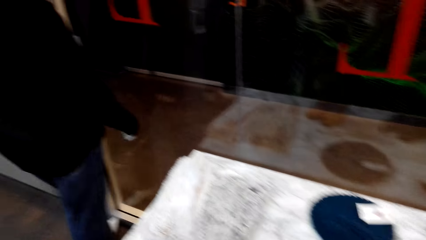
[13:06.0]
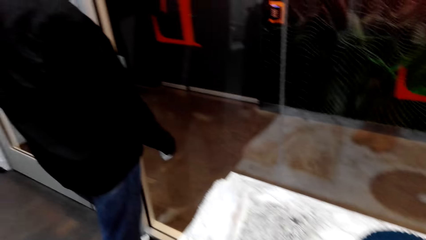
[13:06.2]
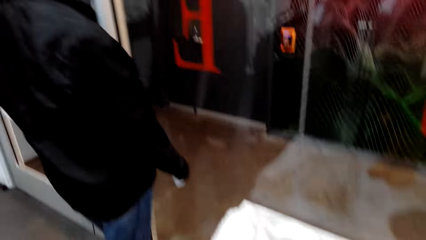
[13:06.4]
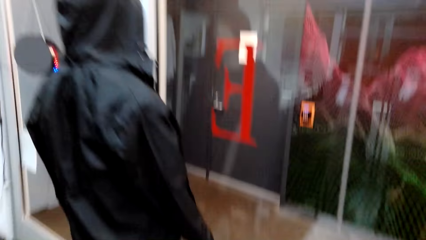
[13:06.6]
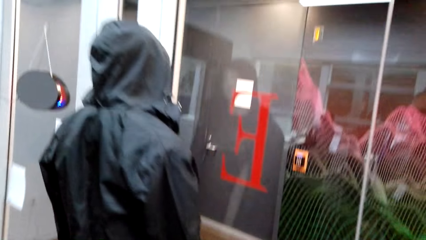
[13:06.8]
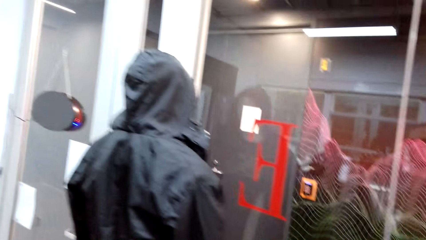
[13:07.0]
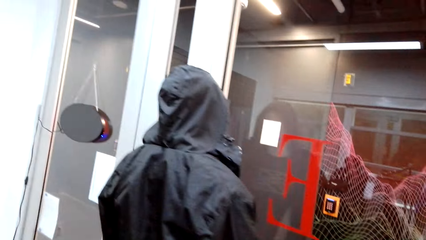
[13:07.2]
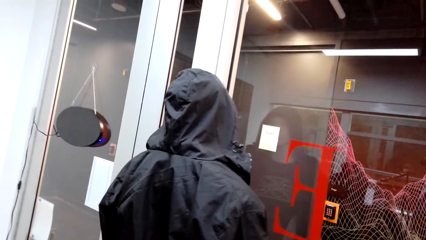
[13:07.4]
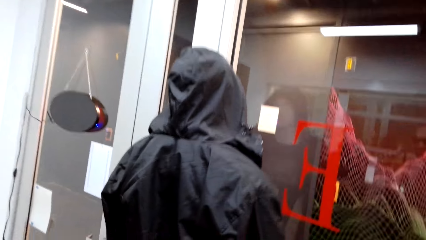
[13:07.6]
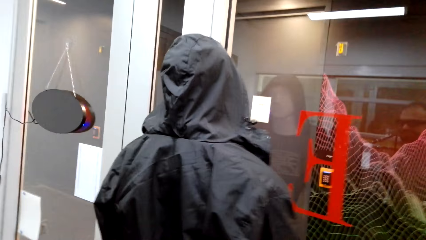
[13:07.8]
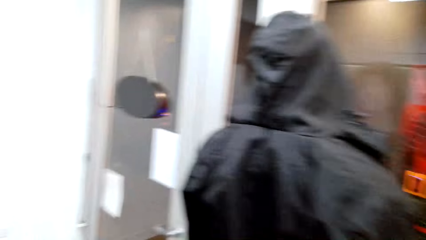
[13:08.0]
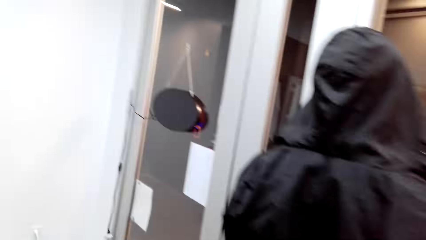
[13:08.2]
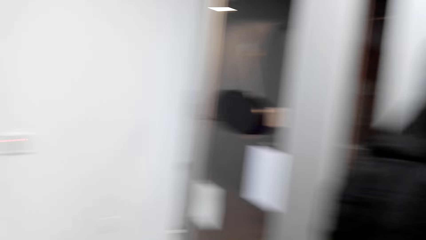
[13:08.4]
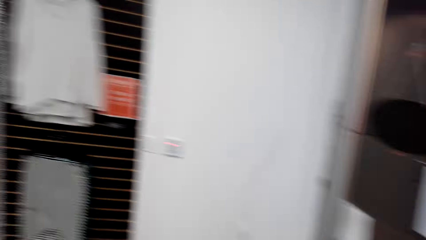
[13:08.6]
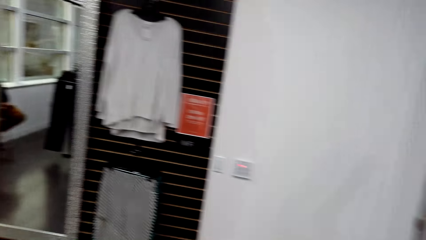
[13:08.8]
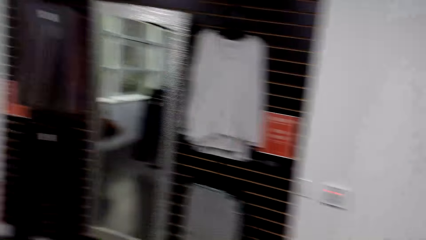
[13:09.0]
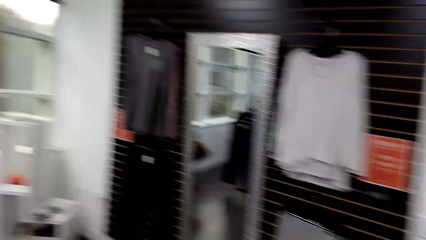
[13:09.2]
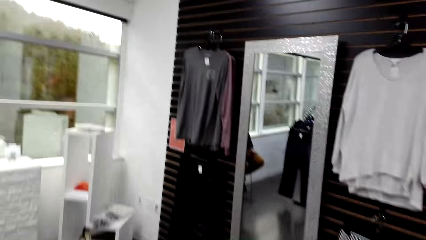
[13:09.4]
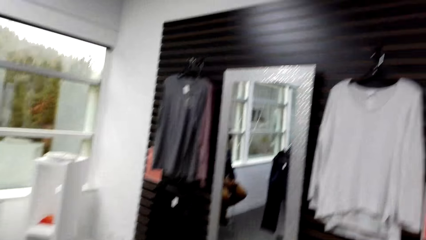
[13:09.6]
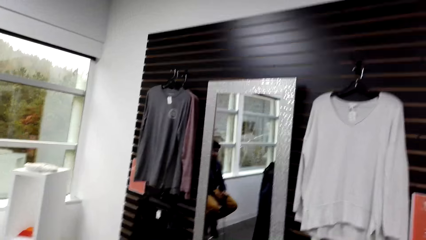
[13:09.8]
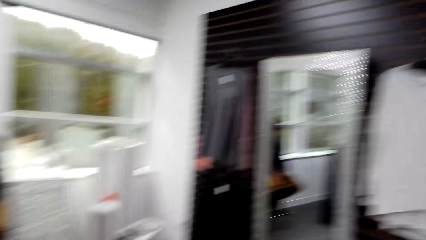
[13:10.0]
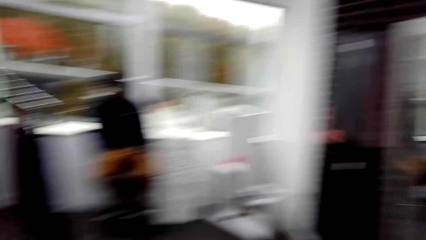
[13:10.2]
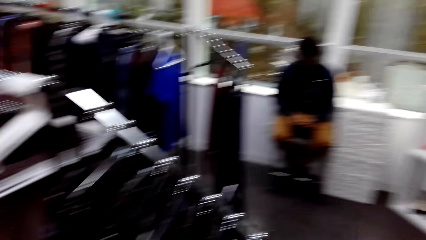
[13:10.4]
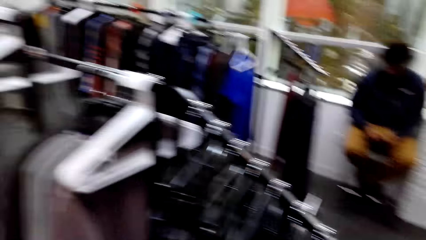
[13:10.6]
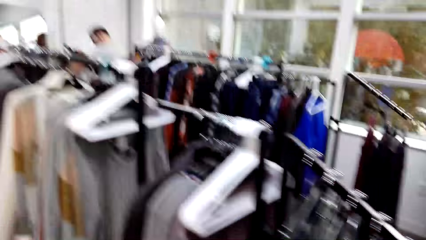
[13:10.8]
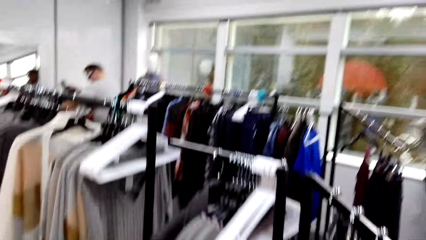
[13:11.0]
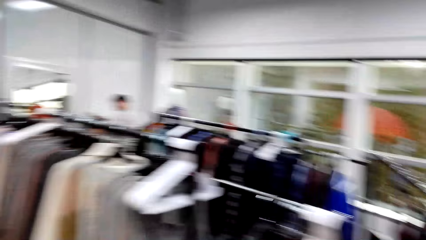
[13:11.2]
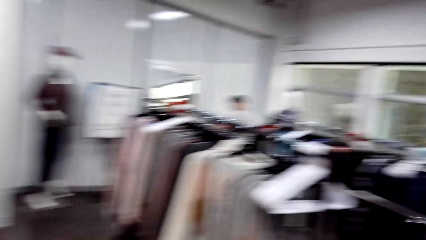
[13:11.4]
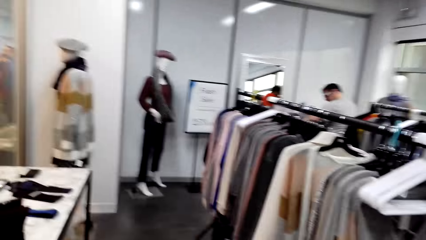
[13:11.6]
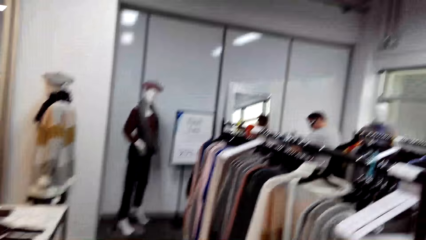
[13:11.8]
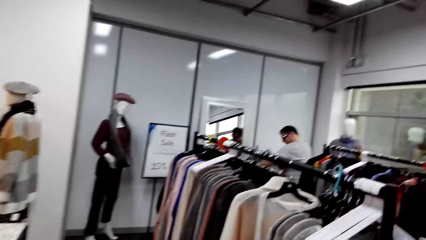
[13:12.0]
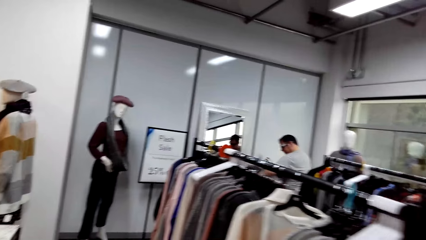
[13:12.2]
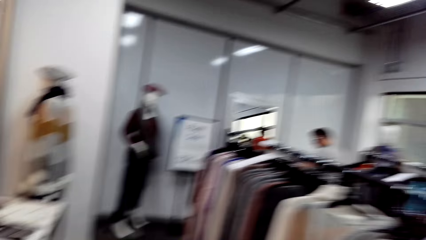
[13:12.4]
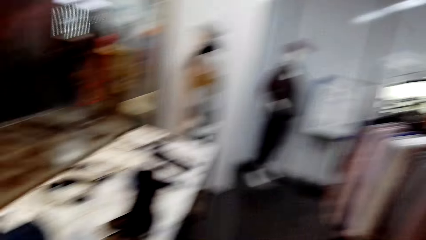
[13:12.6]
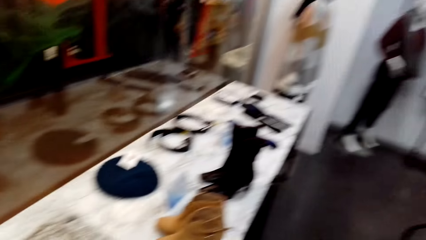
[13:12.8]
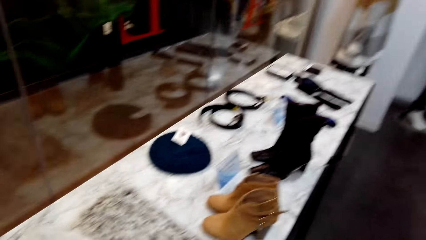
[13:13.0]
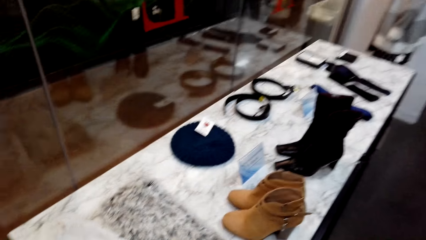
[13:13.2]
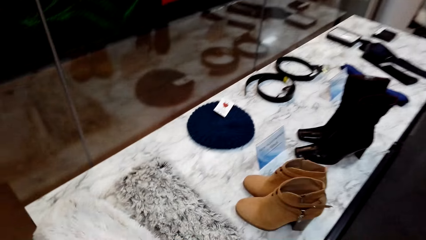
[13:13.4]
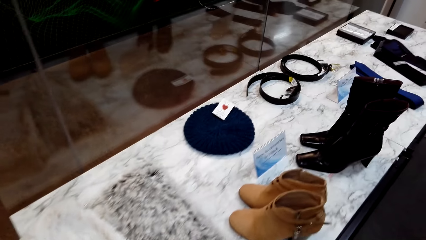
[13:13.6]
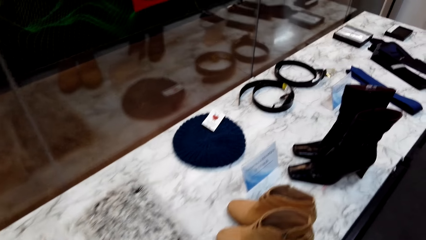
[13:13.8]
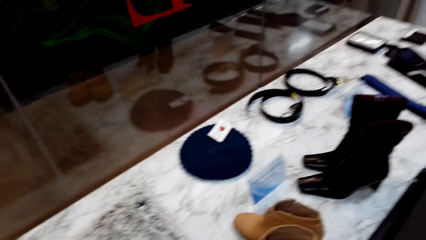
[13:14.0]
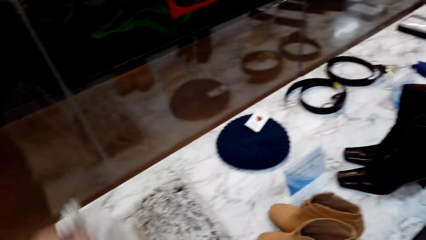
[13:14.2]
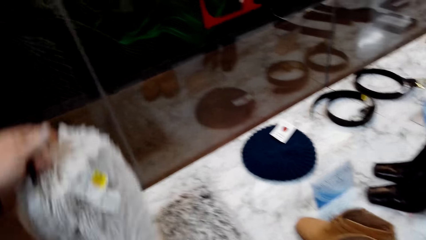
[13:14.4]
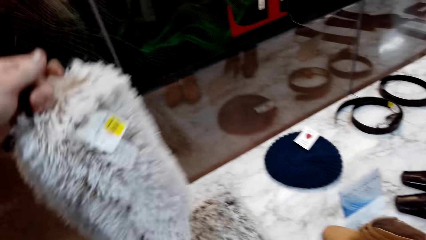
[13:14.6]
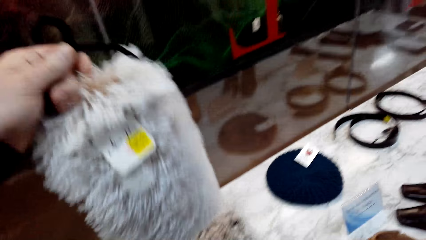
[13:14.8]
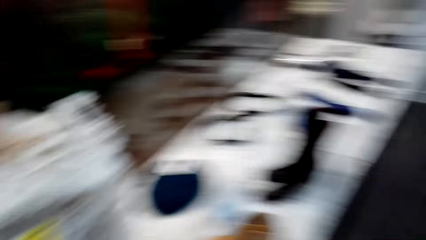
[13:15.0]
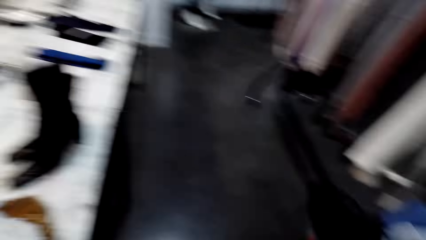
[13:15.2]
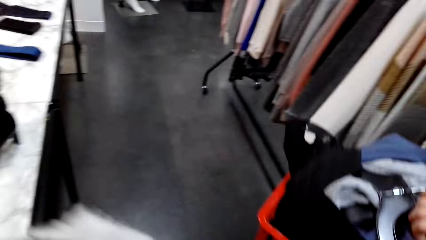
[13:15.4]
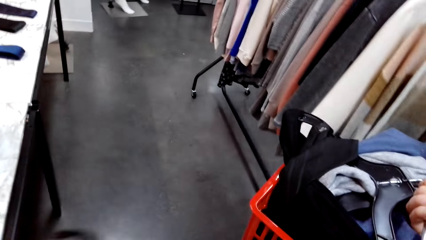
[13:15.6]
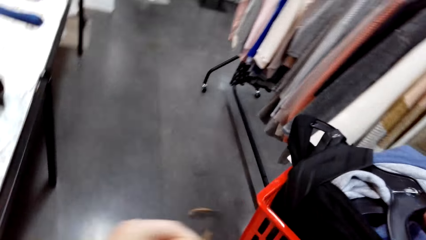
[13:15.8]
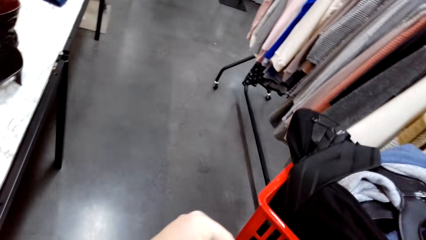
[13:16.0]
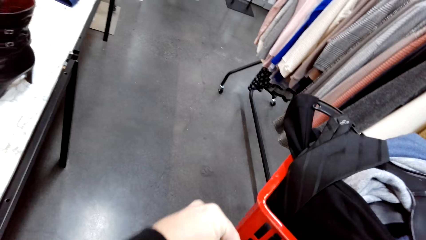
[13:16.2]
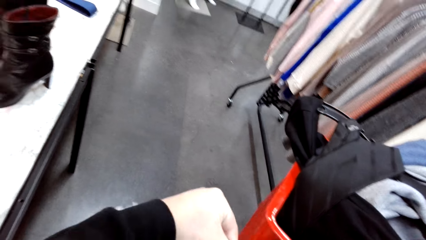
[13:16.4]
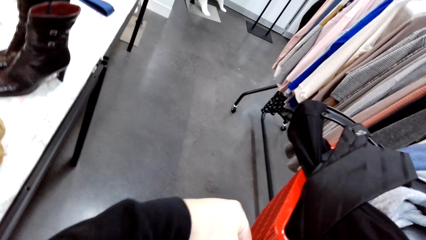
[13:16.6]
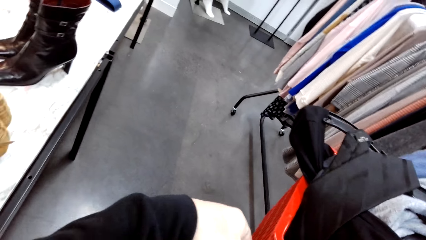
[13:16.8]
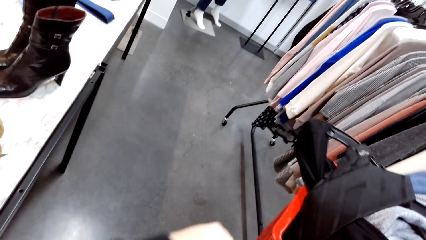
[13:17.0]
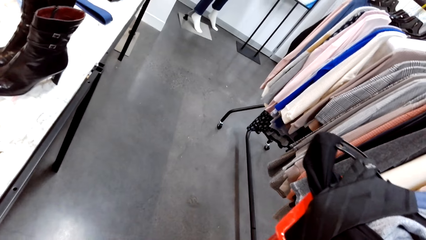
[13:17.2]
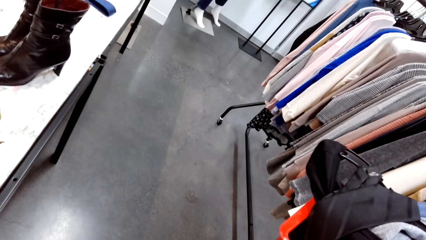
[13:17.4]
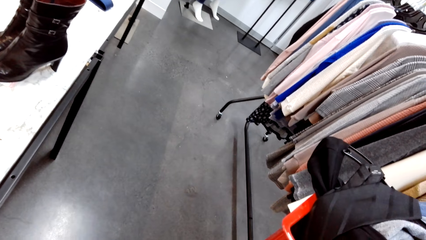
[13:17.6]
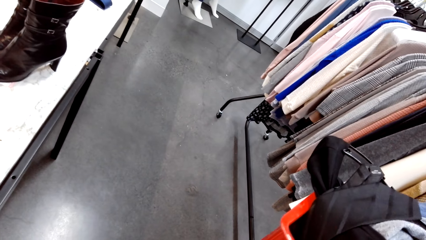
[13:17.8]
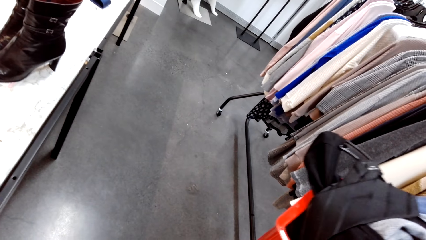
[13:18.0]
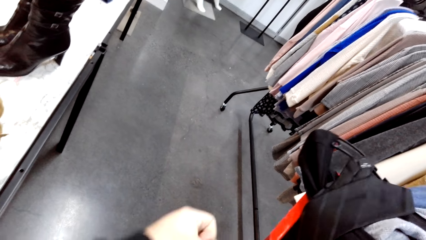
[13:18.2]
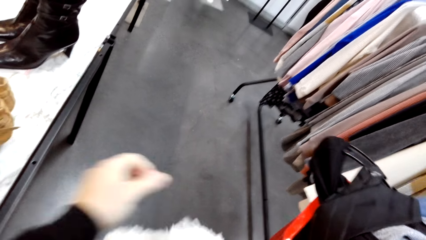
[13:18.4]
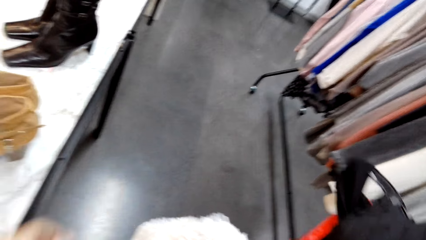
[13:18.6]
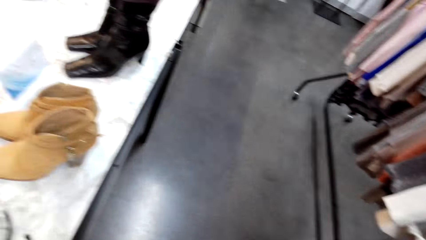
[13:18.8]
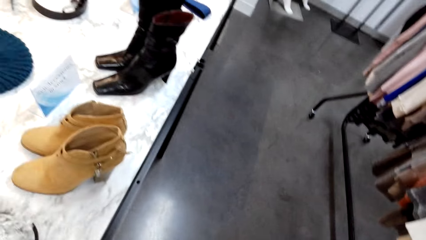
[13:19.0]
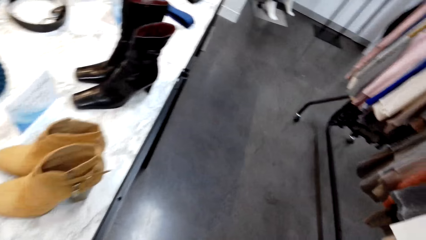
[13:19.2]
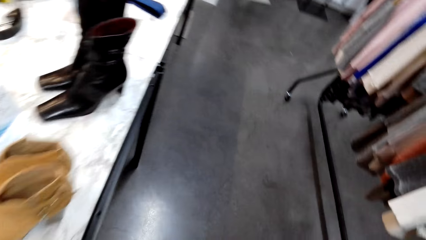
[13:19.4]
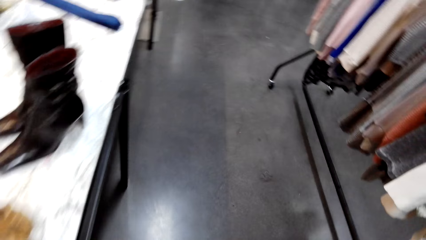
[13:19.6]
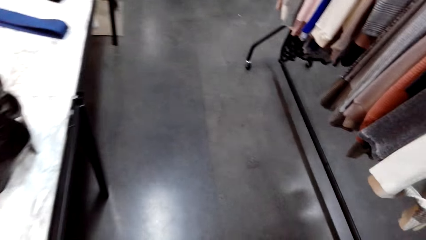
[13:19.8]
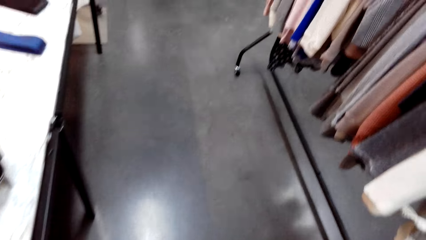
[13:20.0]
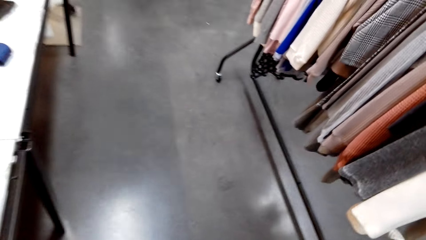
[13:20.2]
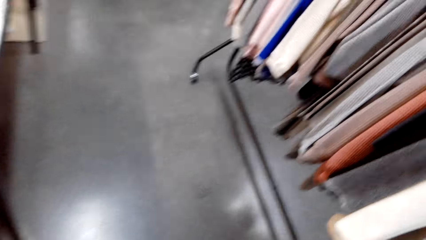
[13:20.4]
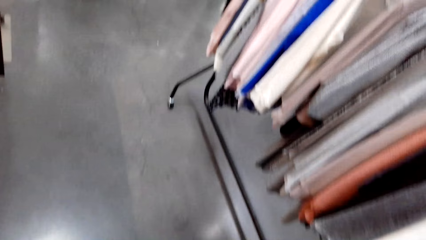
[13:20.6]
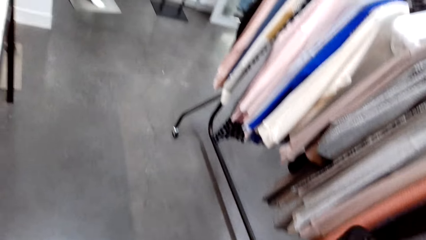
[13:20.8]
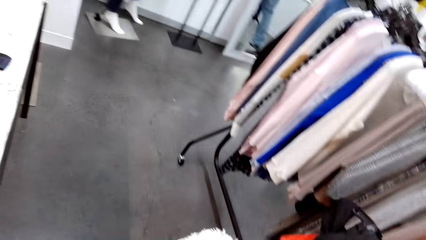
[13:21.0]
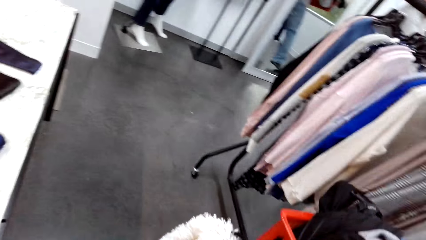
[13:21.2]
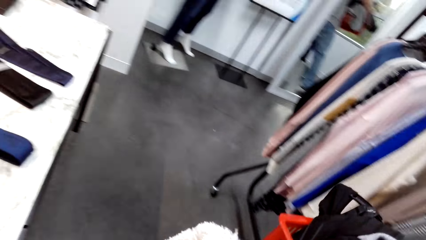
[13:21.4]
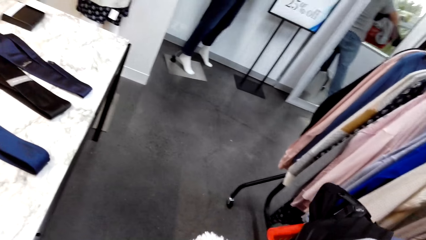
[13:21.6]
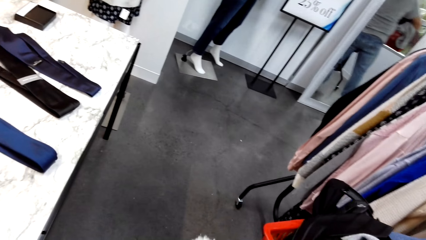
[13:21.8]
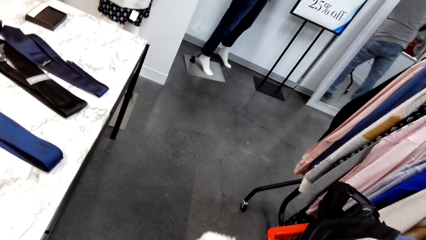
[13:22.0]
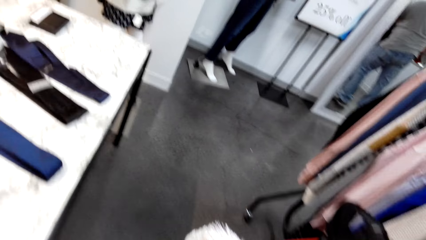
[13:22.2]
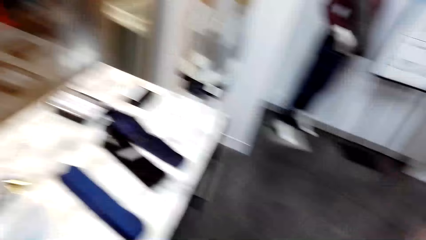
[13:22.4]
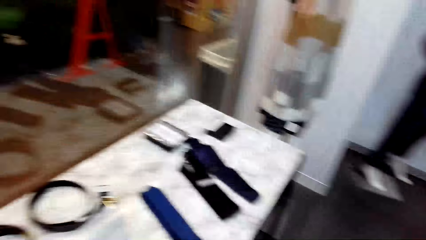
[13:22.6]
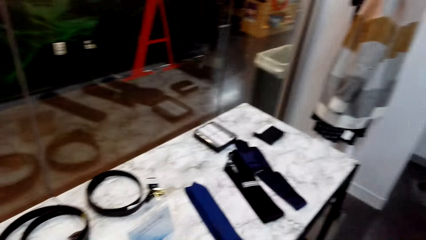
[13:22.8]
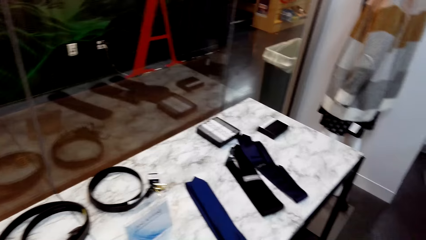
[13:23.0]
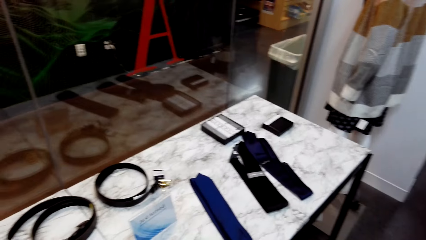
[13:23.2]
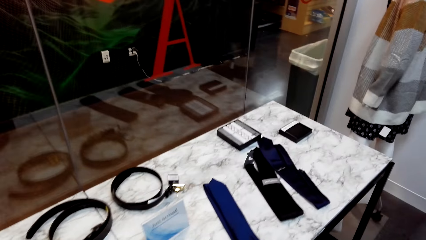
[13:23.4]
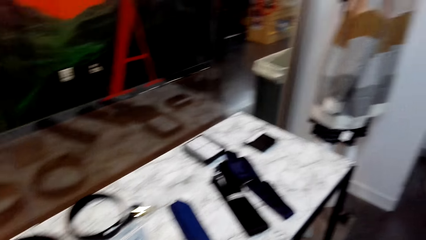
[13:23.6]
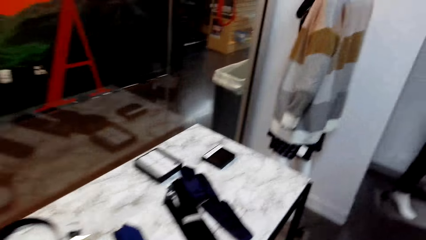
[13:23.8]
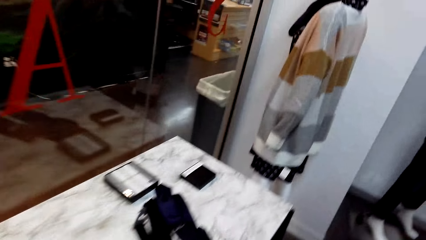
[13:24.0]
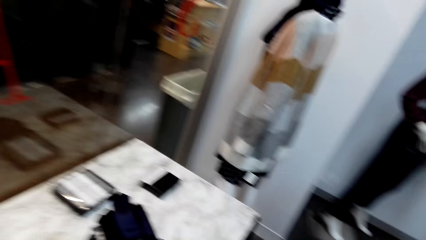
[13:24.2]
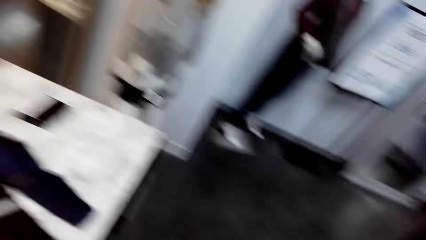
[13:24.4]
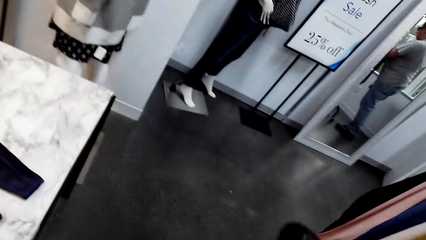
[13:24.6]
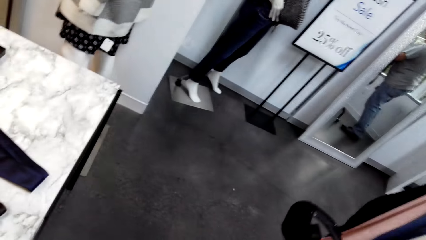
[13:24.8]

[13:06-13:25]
The camera wearer walks around the boutique. They carry a crate along a clothes rack. They turn to a display table. They pick up a scarf from the table. They raise something. They raise a basket of something. They hook the scarf on the crate. They carry the crate along a clothes table. They walk around the boutique.
